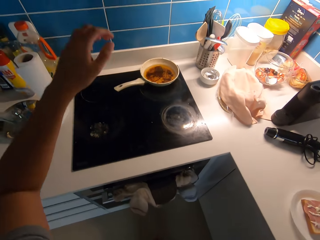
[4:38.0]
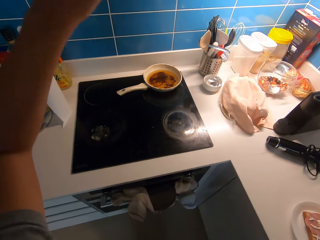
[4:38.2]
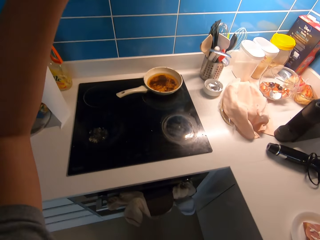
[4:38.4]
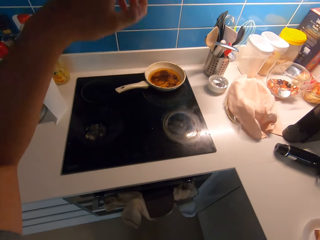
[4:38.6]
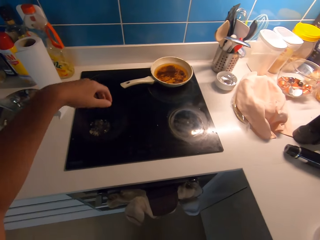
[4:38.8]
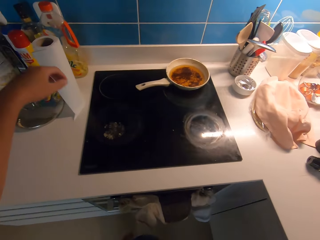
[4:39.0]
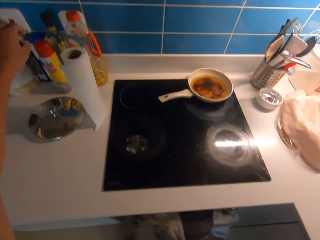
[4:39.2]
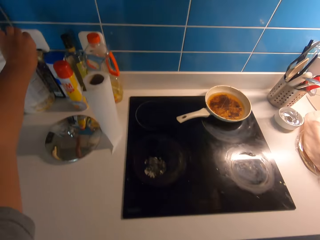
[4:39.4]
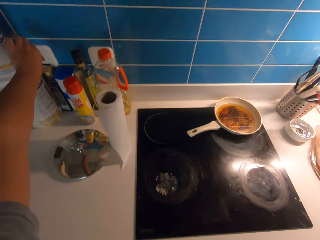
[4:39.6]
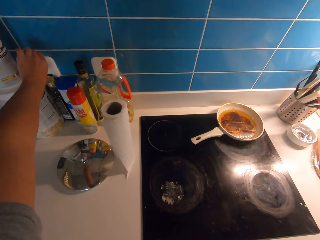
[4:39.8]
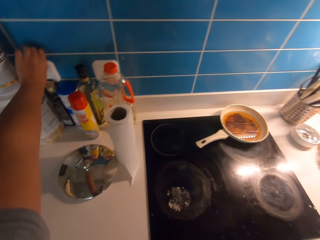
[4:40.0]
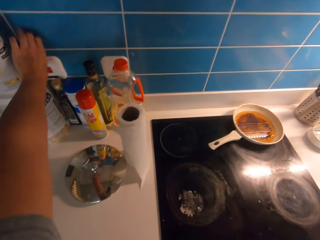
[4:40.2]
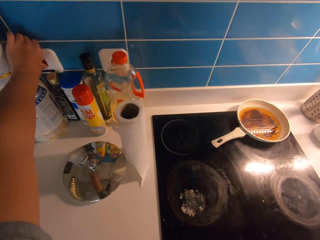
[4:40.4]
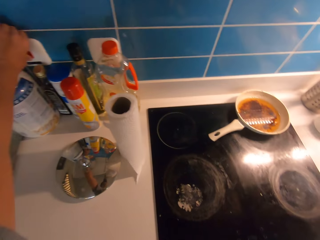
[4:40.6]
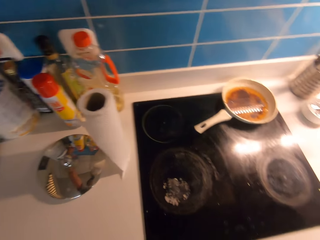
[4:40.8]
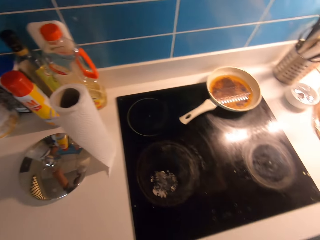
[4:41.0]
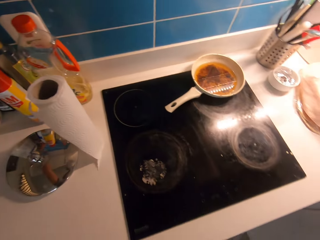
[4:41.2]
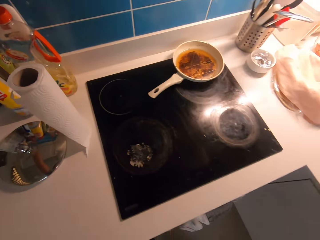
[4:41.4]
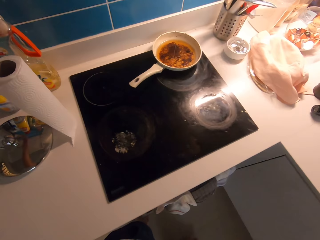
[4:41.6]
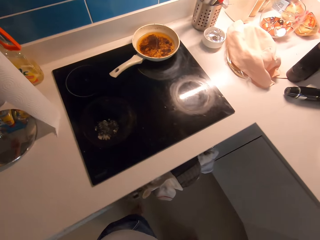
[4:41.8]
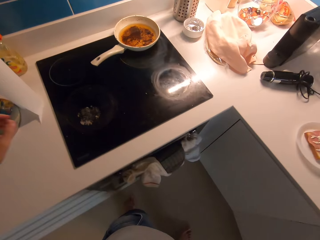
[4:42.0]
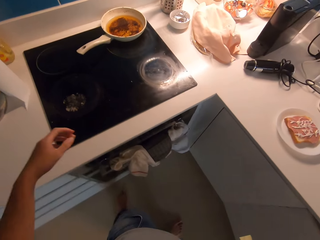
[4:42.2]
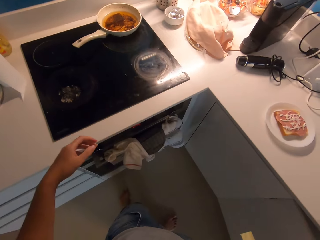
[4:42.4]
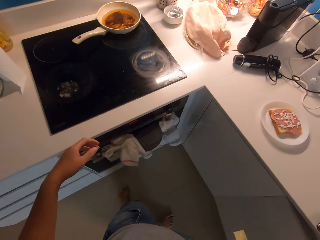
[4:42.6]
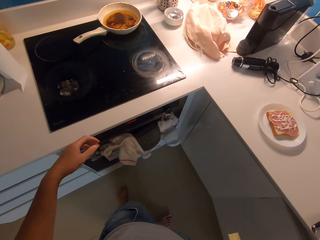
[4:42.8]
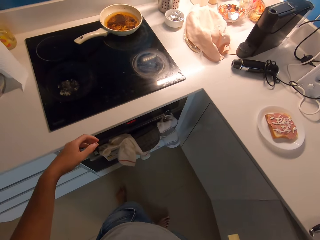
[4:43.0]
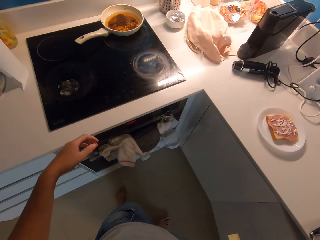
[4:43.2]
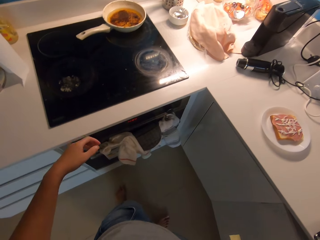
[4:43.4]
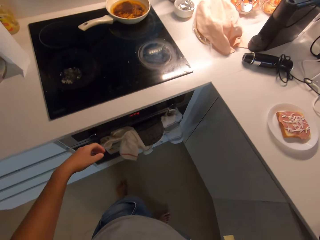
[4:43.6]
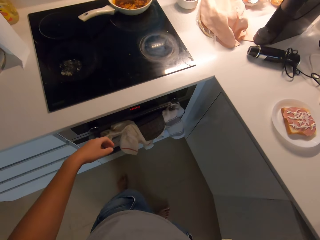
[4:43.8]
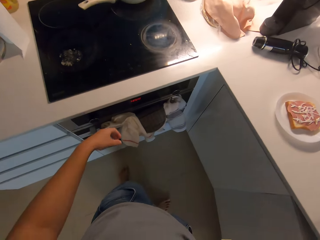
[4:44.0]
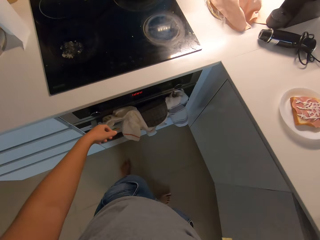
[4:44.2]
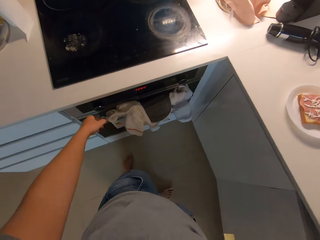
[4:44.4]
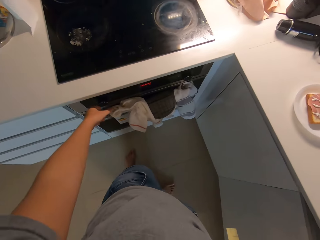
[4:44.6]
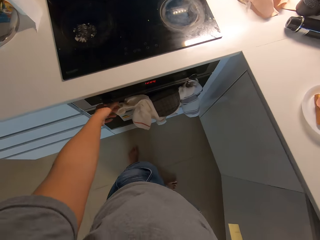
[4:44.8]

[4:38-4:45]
The camera wearer walks around a room. She switches on the cooker's socket with her left hand. She looks around the room.

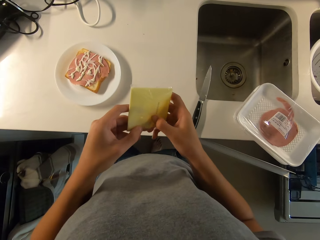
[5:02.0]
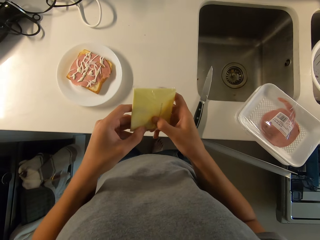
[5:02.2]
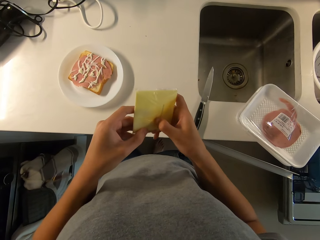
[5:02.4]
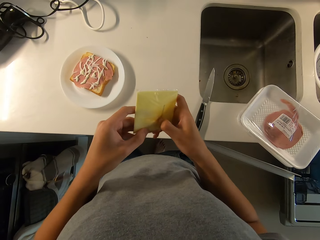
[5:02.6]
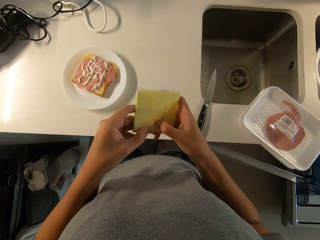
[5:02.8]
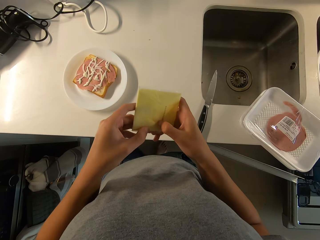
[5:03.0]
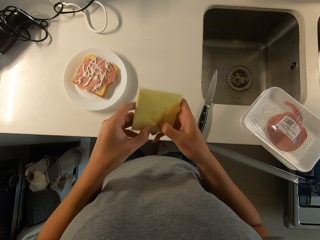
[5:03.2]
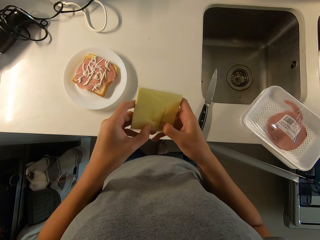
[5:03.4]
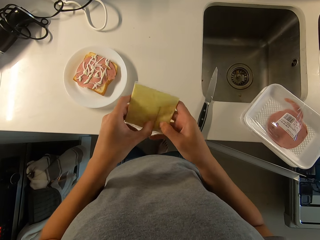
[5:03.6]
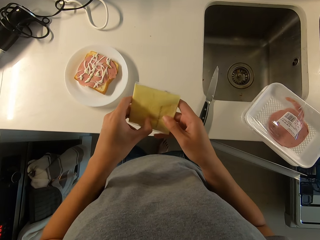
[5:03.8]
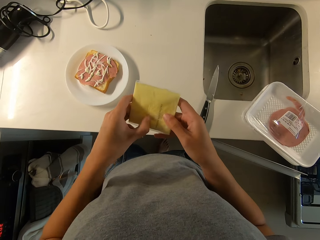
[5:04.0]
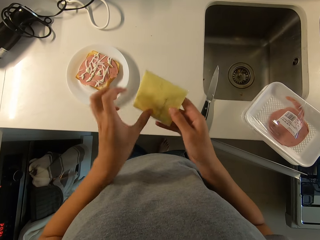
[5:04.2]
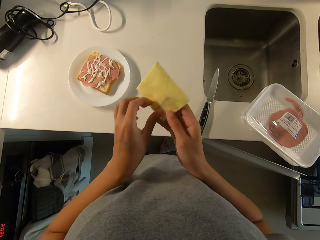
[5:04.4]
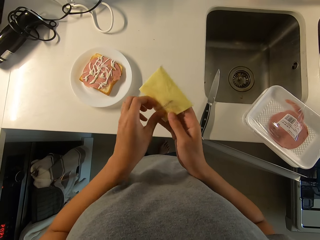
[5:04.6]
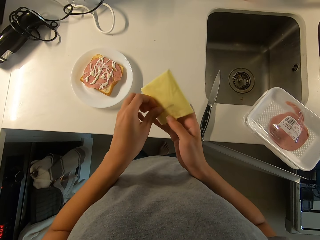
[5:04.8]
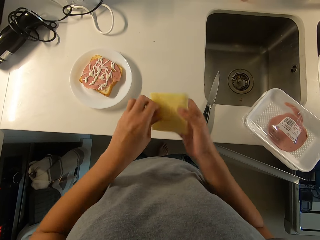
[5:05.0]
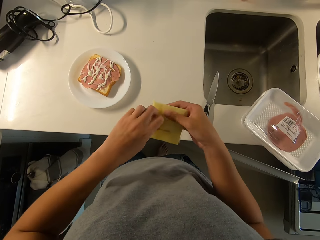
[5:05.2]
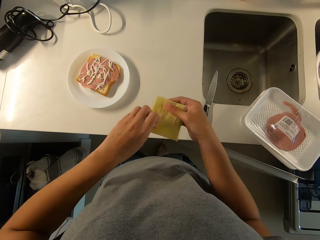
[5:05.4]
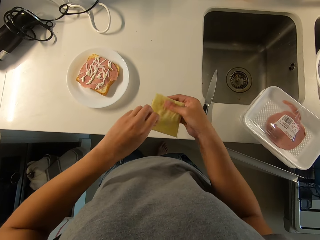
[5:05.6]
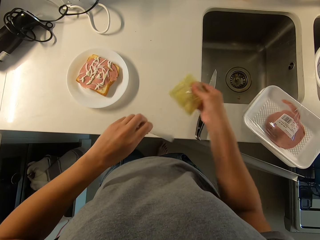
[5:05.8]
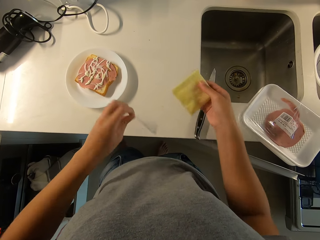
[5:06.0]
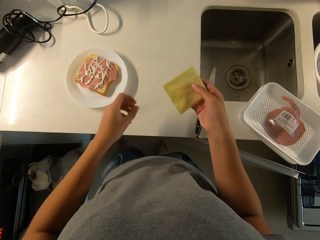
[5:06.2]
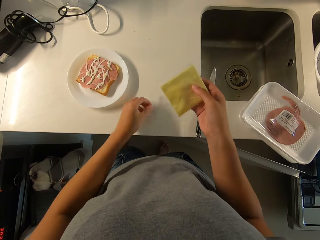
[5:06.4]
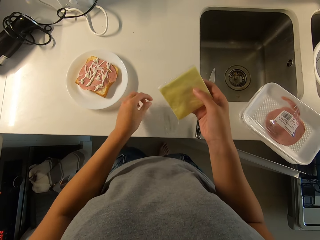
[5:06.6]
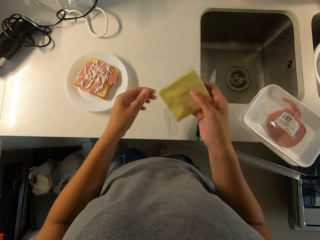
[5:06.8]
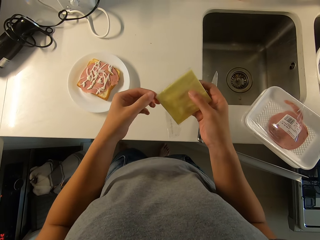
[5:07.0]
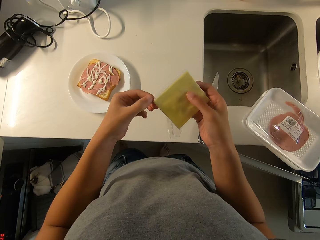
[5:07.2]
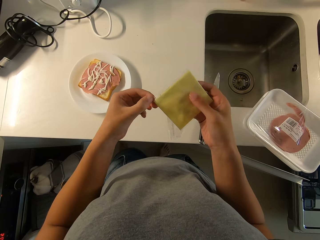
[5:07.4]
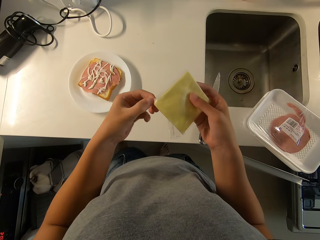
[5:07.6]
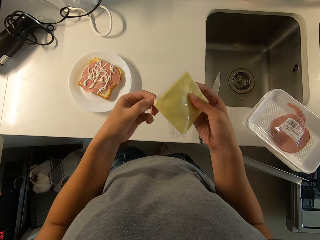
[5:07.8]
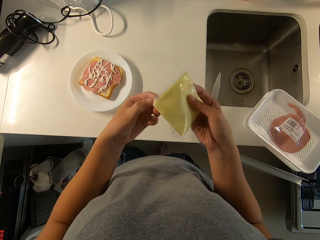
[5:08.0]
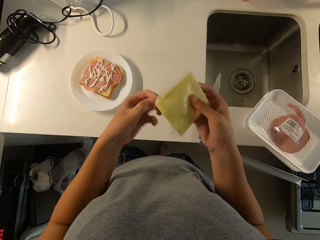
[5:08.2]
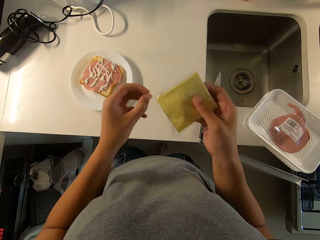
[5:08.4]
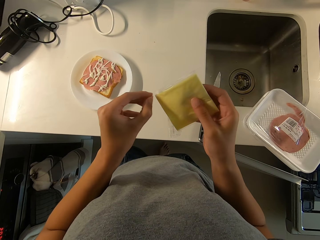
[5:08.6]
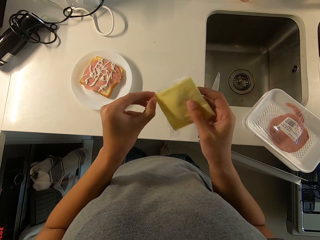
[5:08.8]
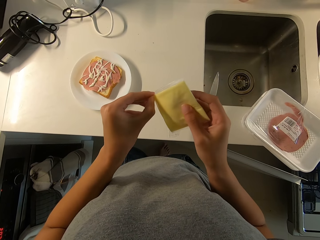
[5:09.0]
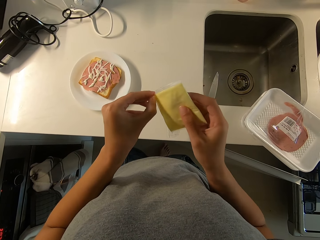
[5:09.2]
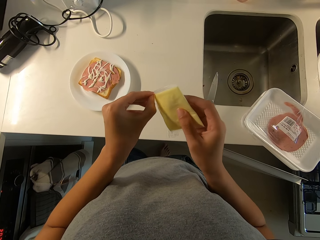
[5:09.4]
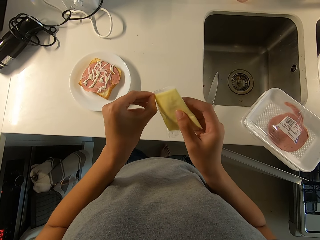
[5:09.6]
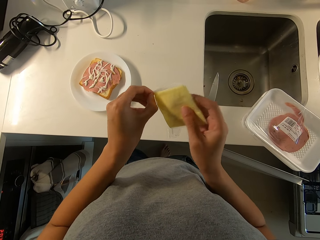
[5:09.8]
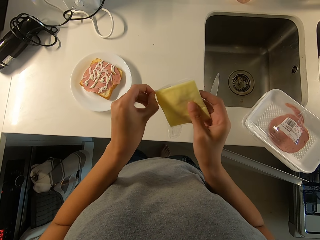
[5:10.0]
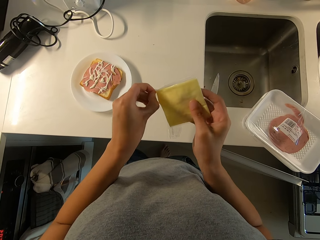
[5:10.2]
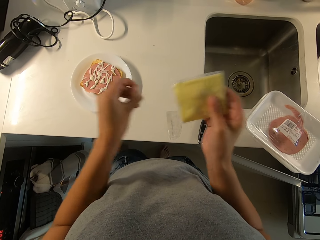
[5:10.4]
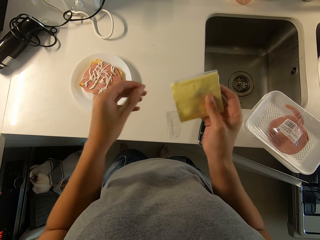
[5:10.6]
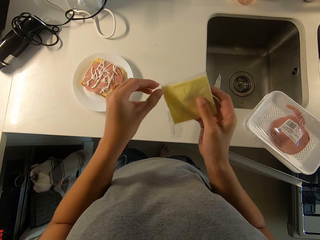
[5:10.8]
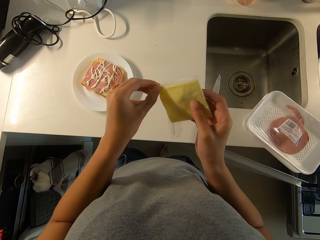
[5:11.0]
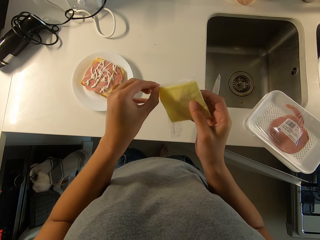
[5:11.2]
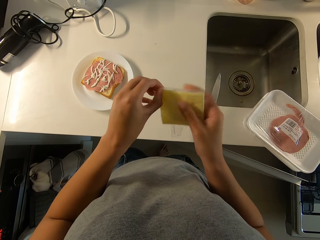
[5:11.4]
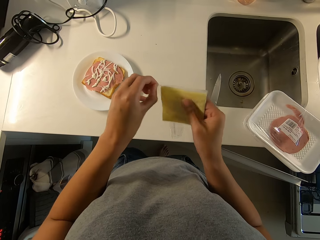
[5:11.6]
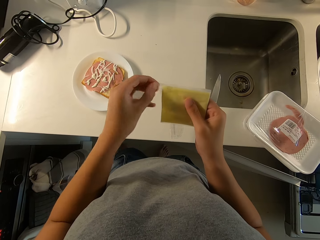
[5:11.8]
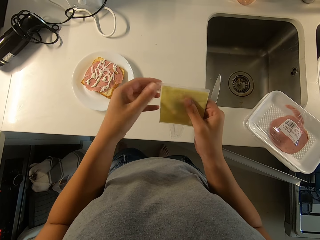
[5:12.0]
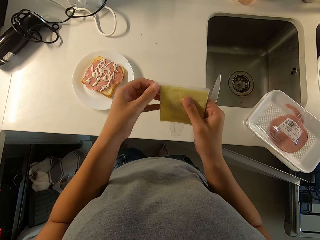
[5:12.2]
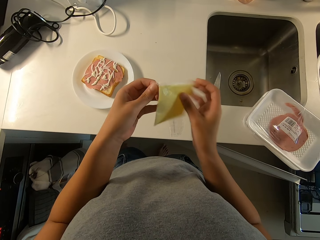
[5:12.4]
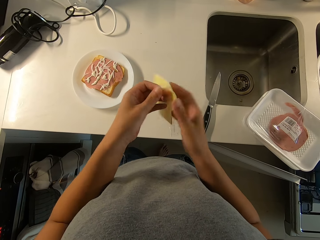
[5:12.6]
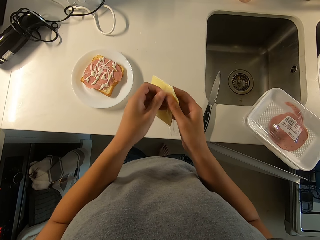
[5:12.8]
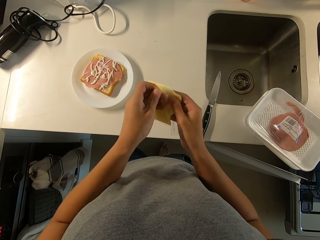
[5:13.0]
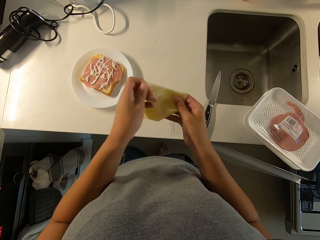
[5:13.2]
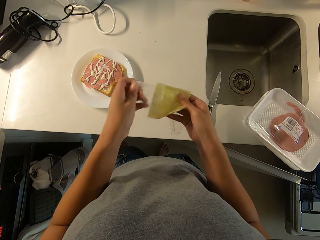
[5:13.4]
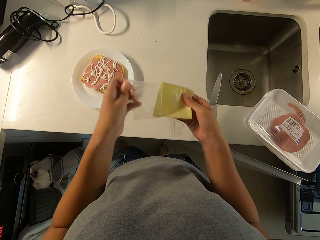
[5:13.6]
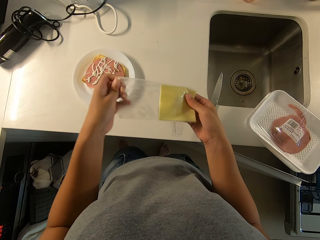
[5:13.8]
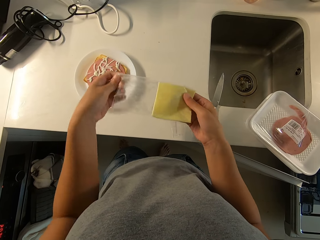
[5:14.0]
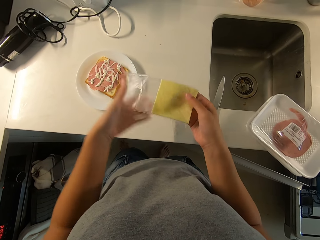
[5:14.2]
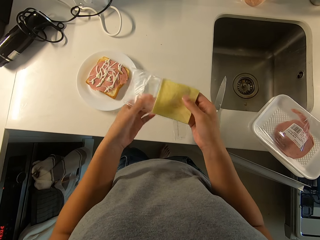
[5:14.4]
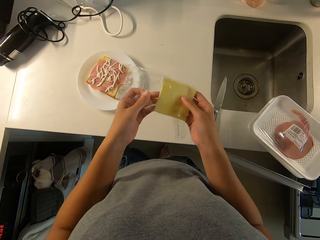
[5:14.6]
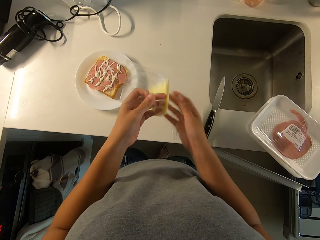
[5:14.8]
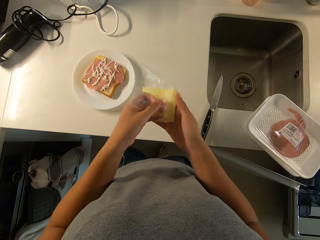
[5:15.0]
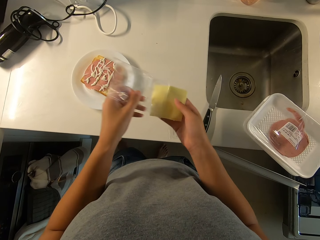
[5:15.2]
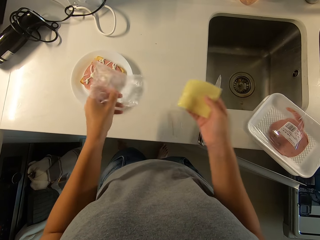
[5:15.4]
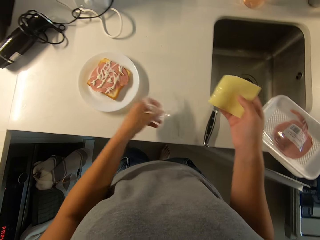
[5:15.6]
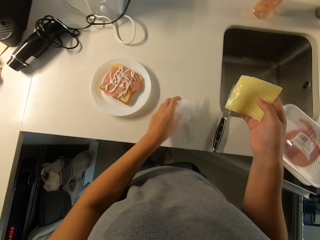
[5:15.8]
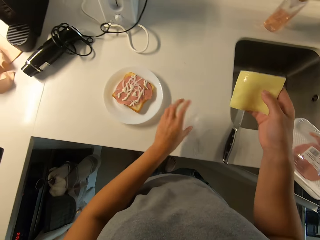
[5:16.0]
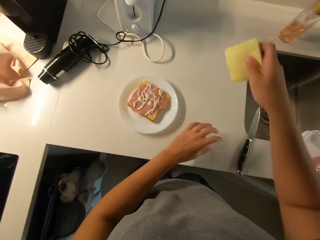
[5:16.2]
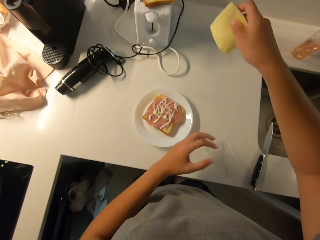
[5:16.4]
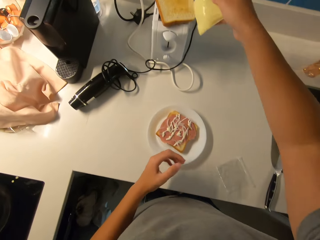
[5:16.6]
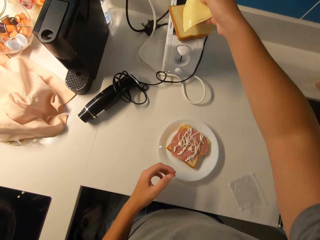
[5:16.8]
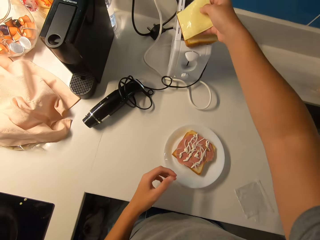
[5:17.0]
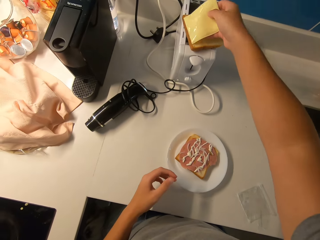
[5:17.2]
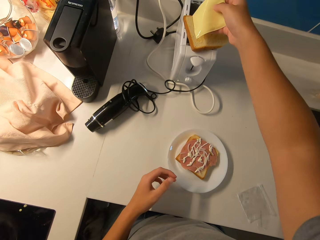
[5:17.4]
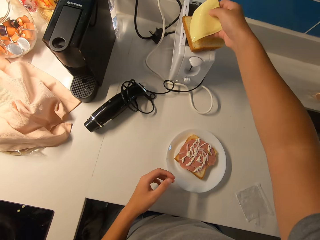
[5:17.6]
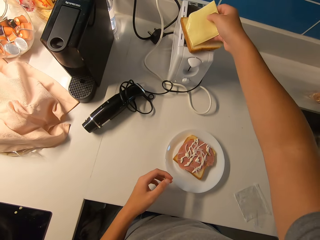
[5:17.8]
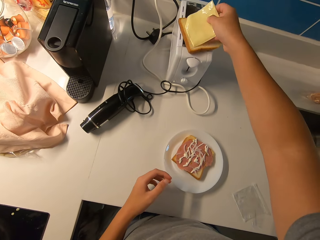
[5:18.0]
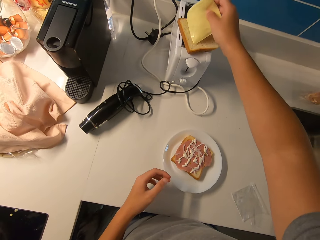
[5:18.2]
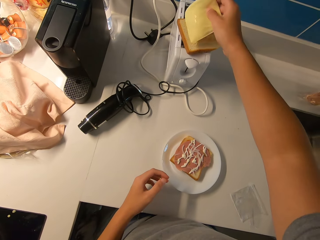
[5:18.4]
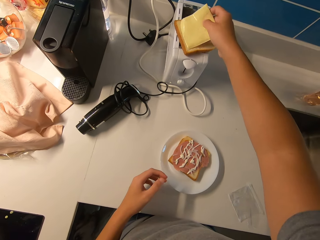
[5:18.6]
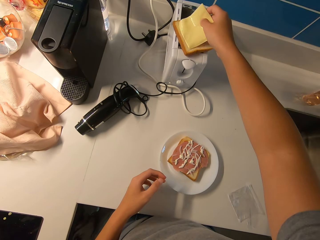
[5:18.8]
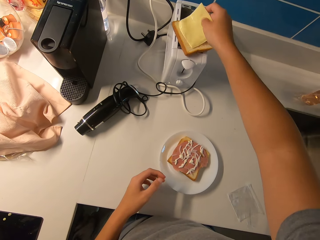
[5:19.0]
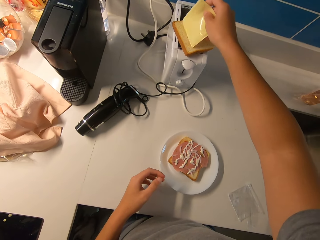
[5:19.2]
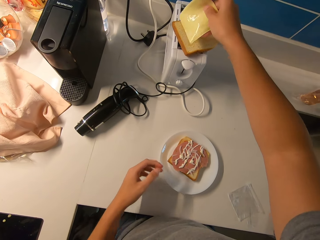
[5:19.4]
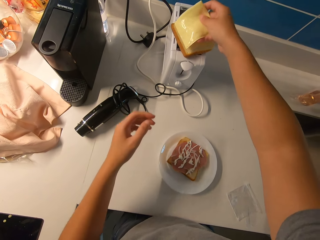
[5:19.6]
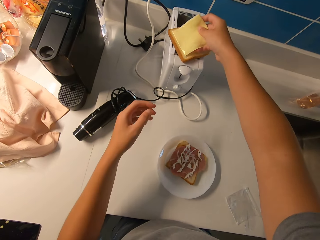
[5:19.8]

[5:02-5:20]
The camera wearer opens the packaged cheese or piece of paper with her hands. She puts down the piece of paper on a kitchen counter. She opens up the piece of paper with a hand. She puts down the piece of paper on the kitchen counter. She puts the cheese on a toasted bread on a toaster with her right hand.
